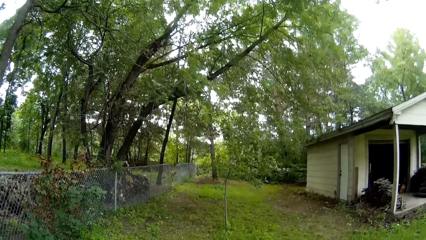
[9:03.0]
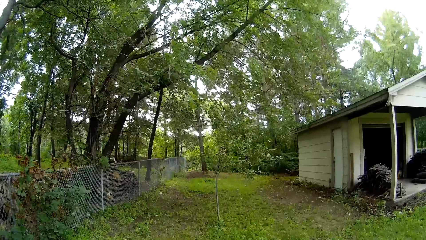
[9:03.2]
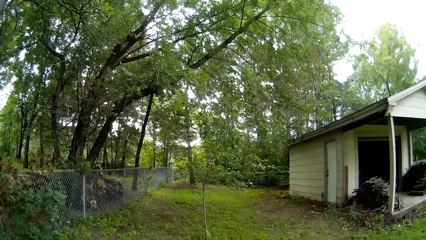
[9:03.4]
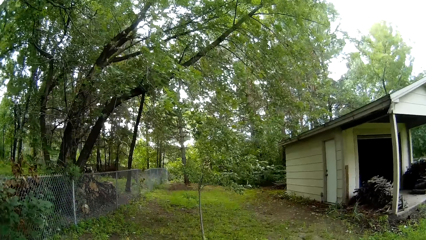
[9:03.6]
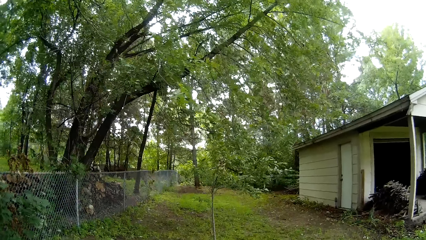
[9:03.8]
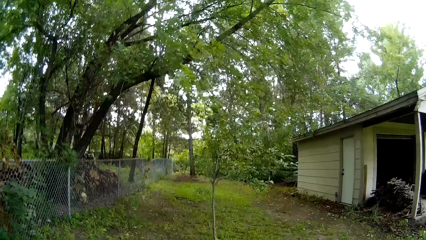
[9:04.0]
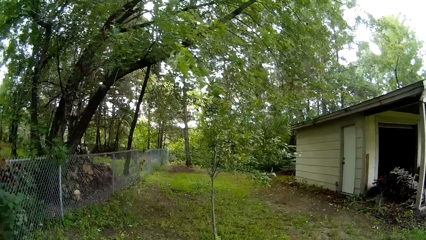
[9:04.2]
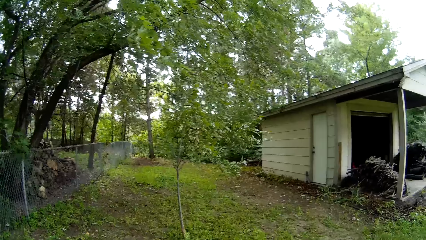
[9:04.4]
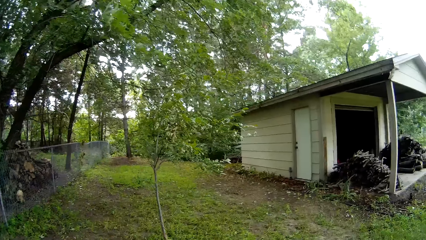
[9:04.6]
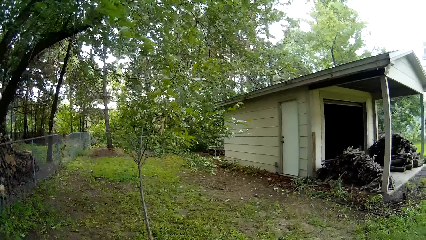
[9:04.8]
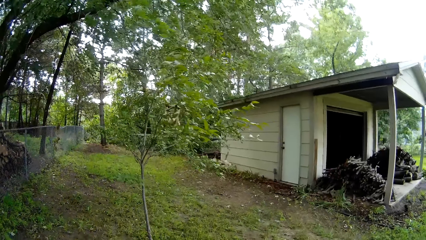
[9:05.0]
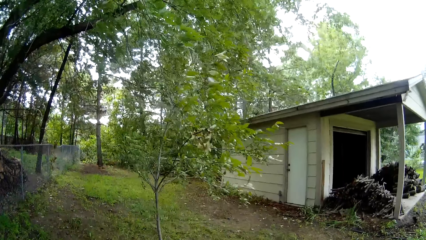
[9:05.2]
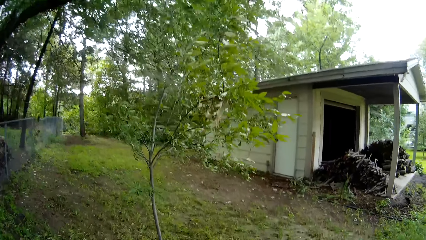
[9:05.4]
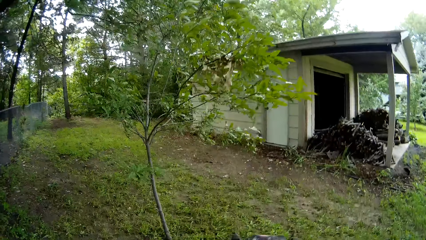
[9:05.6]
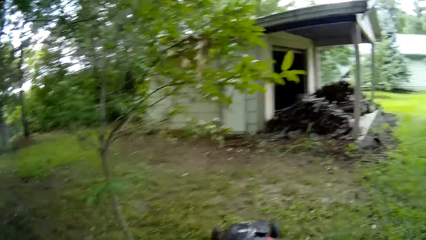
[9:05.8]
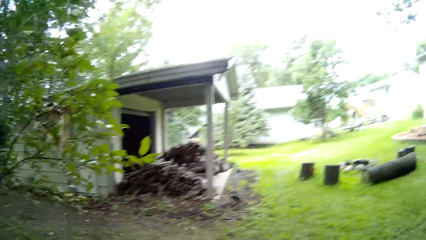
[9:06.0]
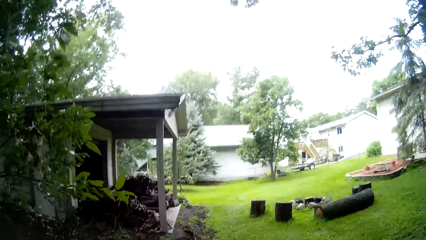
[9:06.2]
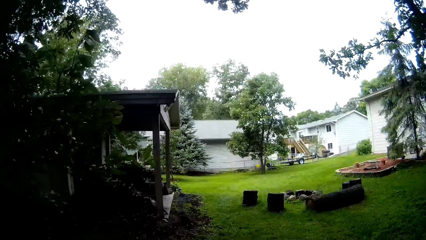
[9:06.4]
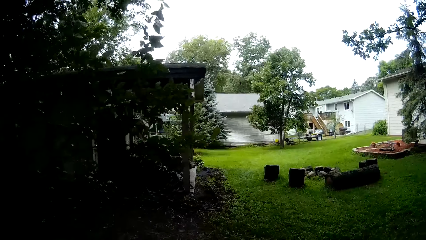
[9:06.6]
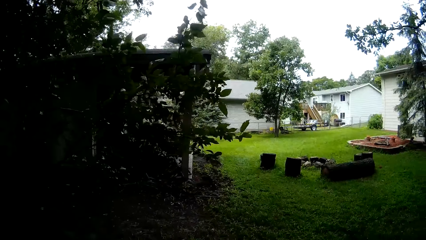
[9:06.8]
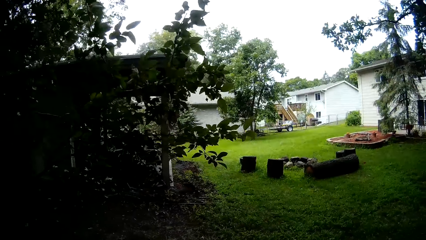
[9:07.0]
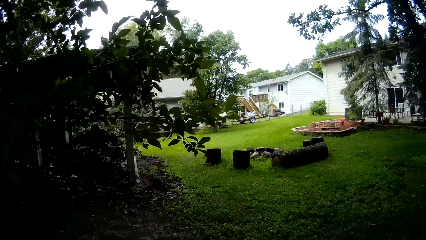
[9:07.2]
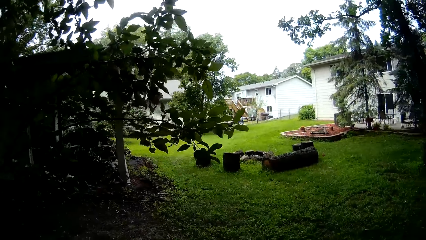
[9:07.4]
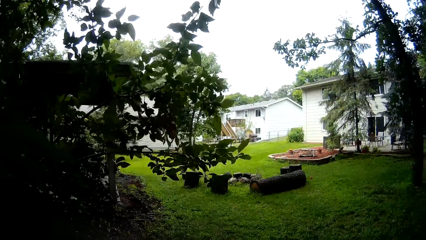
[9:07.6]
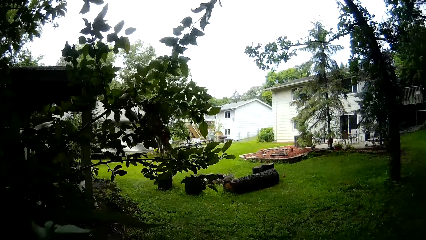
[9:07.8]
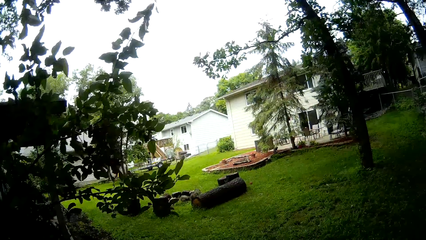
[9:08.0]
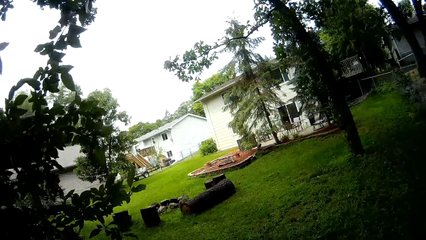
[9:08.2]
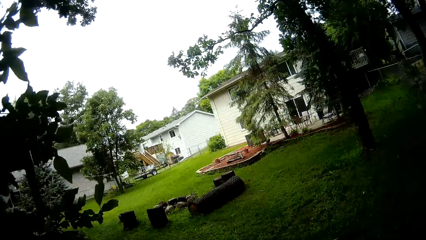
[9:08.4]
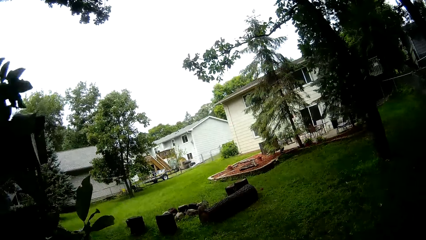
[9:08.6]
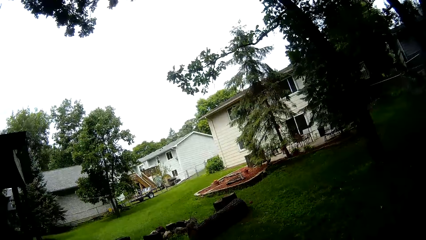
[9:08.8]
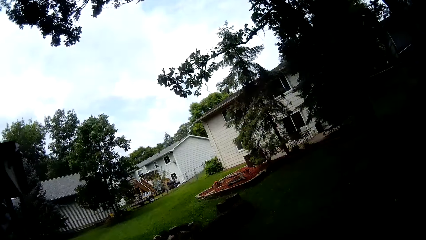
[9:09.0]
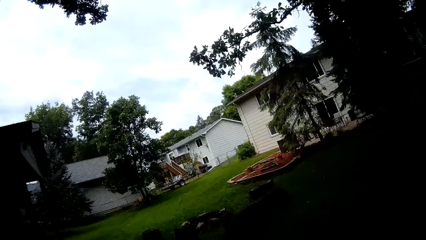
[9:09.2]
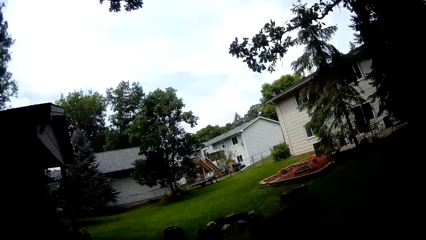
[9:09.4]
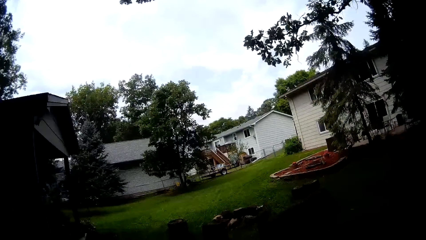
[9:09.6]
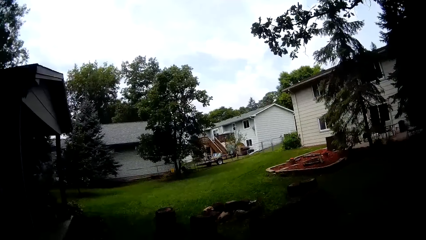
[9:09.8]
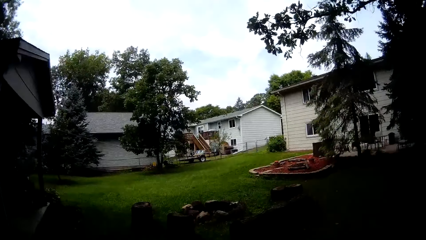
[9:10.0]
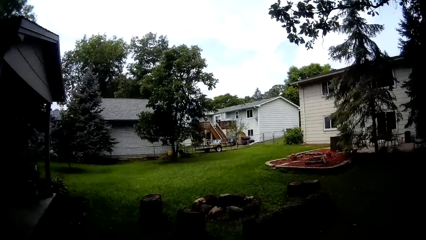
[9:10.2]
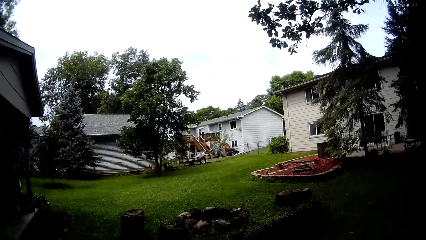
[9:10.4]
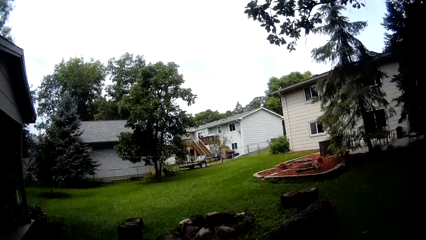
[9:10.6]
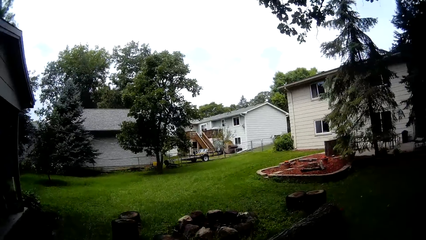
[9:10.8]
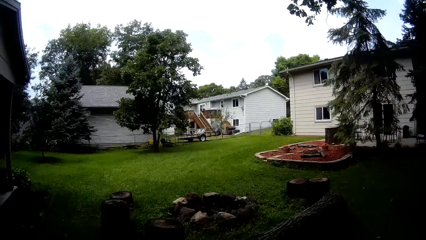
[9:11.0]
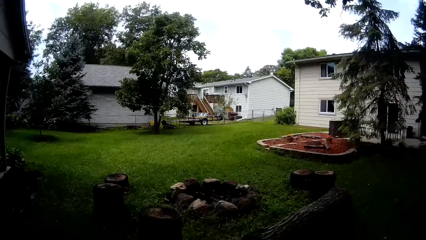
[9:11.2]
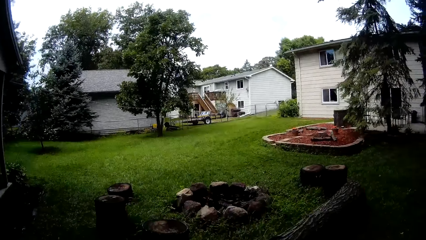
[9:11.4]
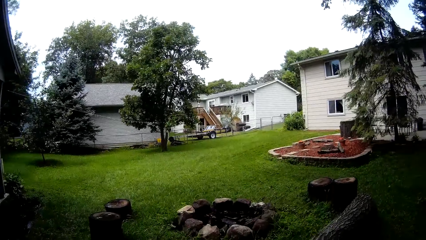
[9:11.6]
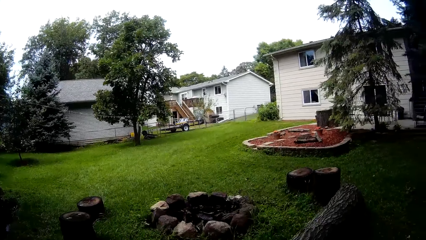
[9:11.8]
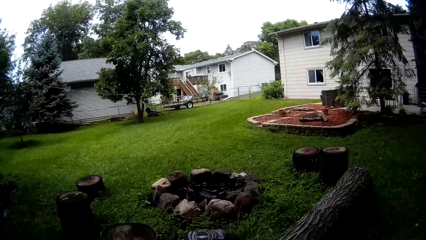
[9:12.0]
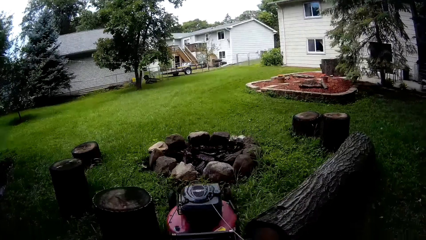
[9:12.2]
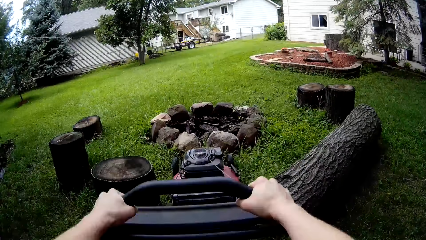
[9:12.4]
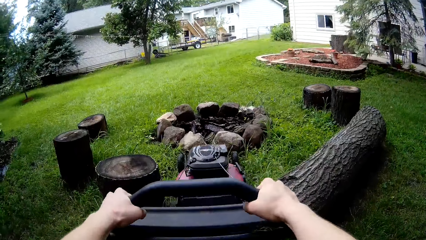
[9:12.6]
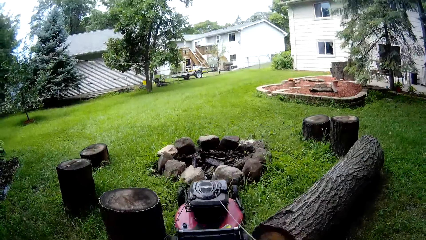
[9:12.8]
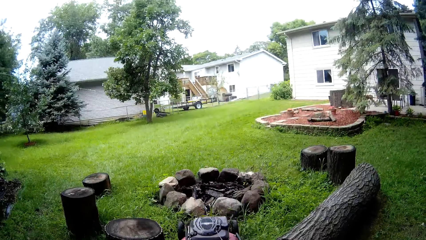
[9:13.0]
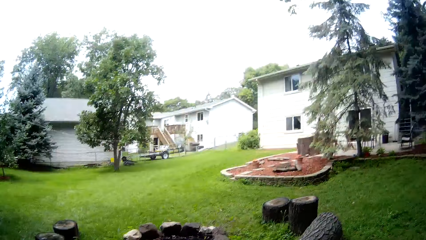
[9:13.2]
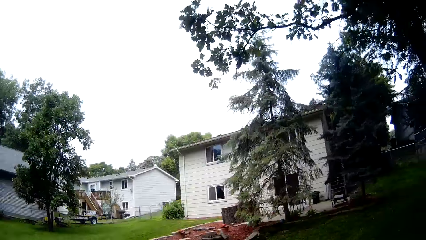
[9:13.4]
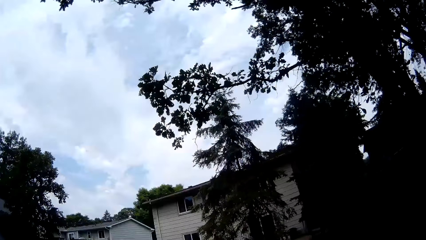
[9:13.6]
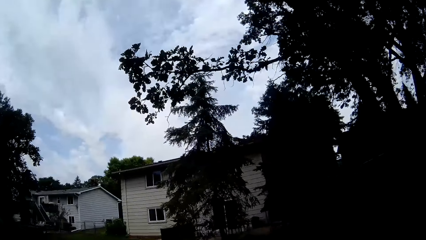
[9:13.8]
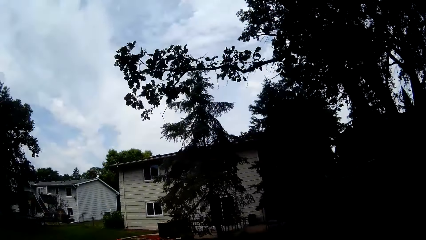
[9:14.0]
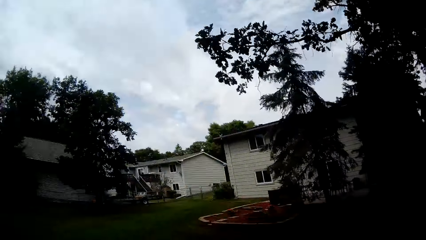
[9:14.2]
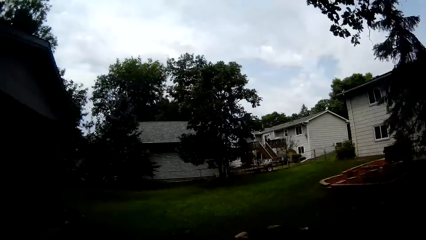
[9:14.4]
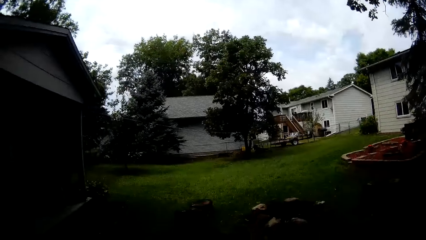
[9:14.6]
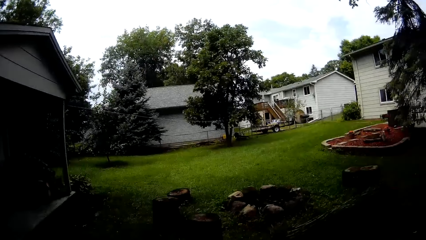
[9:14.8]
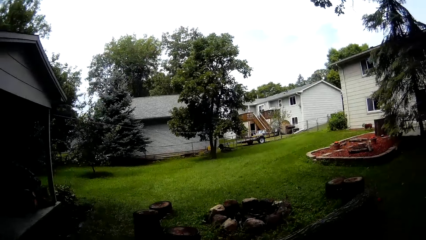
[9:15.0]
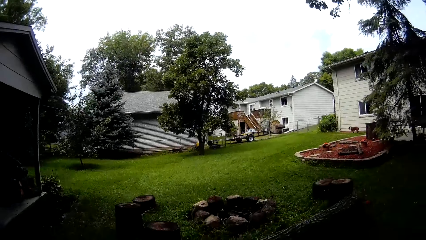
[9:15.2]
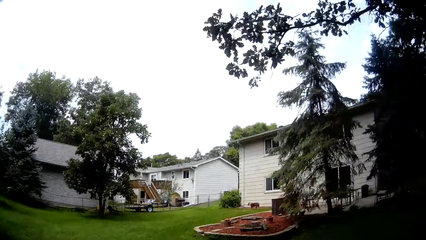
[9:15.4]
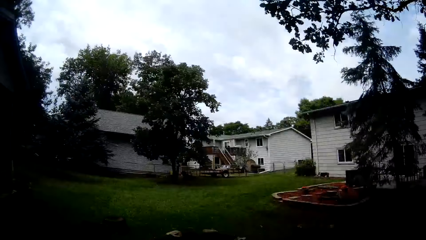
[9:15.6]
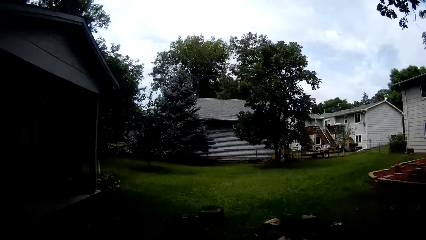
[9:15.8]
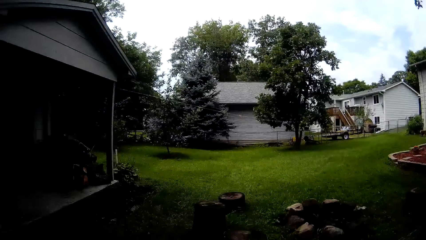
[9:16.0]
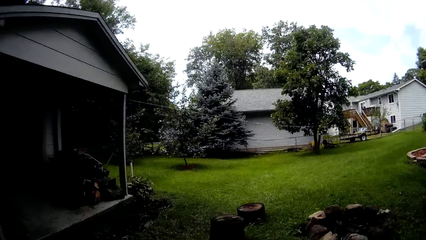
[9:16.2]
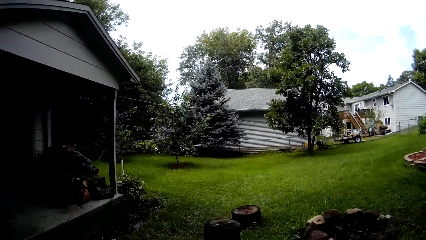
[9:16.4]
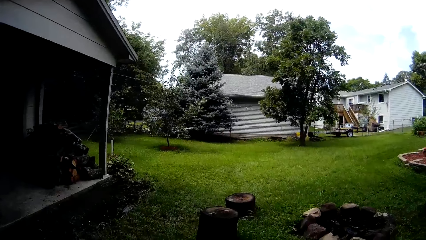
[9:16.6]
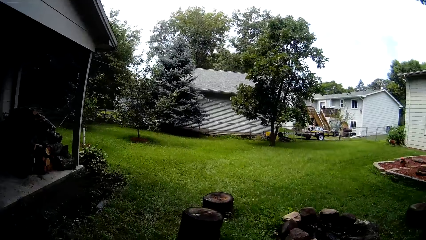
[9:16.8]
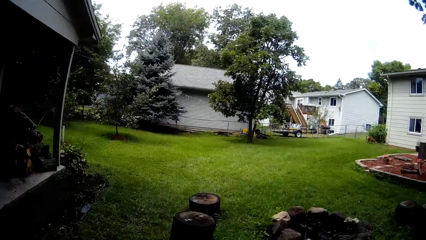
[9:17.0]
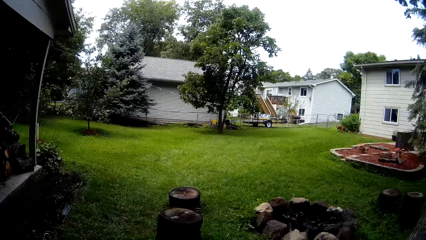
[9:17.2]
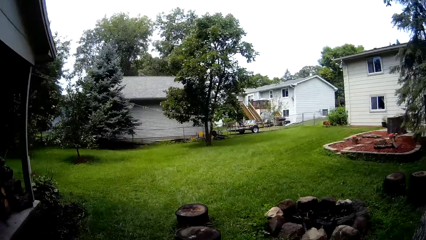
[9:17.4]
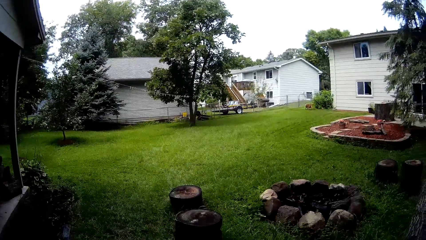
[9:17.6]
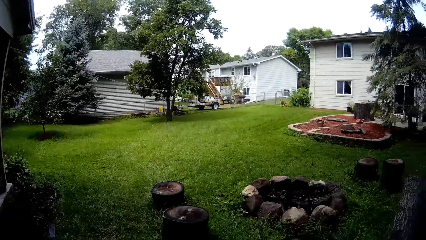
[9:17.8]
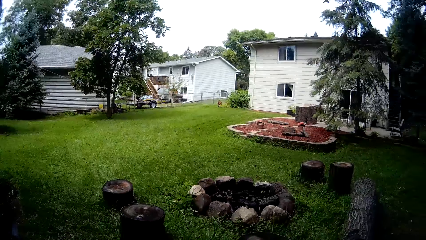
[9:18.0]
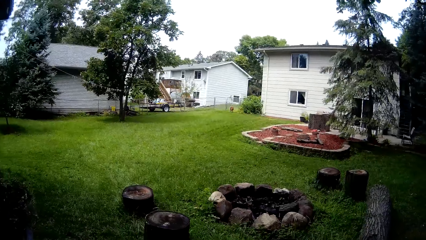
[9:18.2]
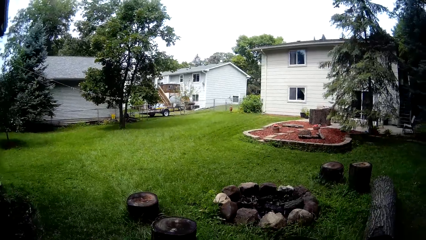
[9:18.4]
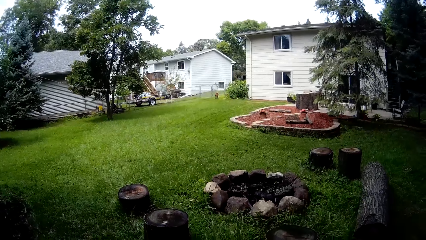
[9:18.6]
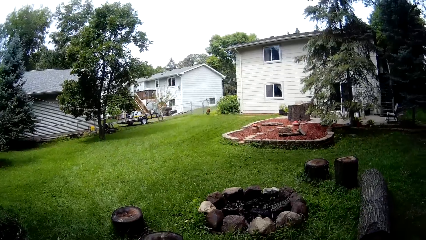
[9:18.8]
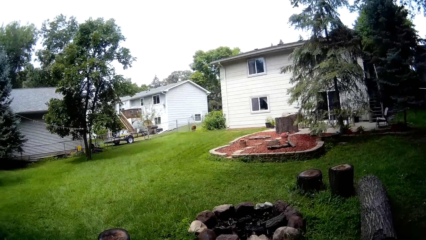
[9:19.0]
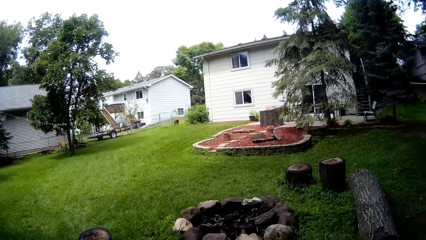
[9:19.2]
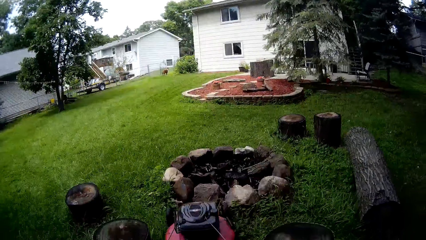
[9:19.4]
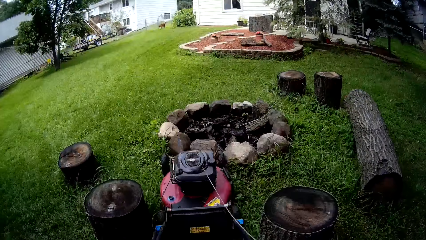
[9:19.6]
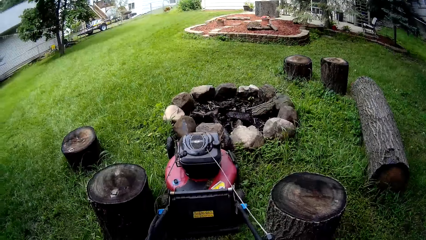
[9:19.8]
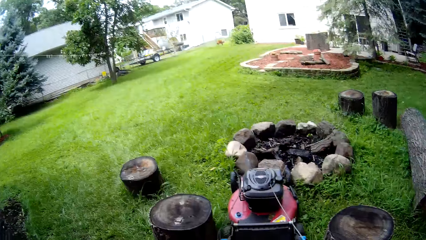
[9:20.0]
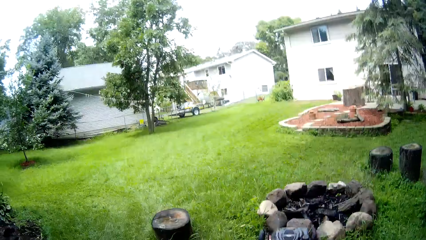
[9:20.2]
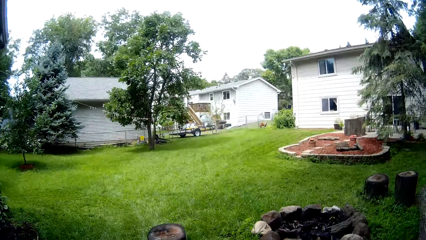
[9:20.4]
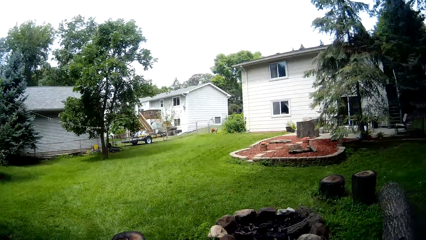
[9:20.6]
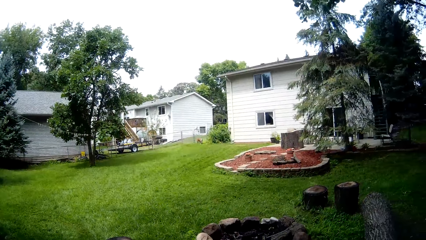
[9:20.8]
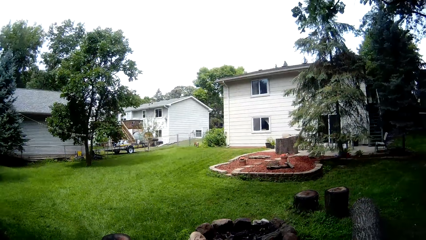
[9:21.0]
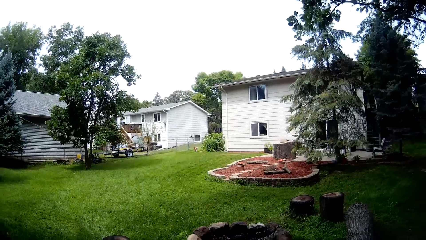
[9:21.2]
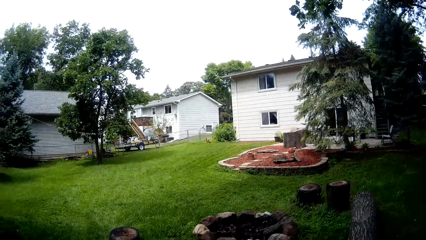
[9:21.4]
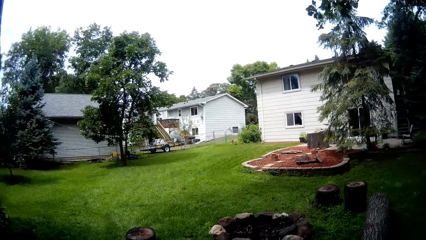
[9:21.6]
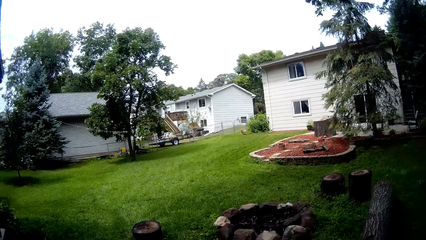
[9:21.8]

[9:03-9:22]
The camera wearer mows along the shed with the lawn mower using both hands. They mow around a fireplace with the lawn mower using both hands. They mow the lawn with the lawnmower.
